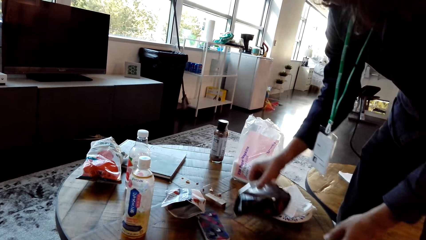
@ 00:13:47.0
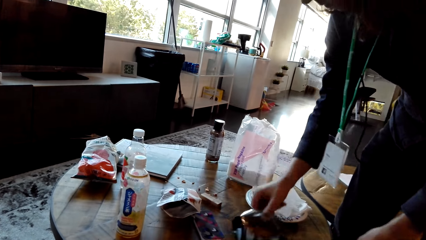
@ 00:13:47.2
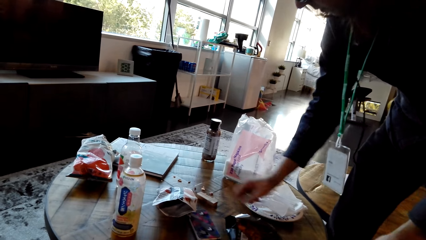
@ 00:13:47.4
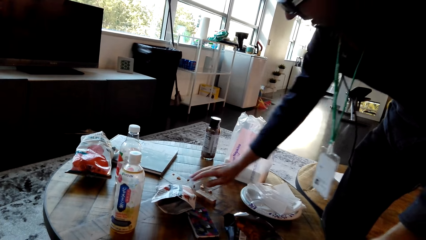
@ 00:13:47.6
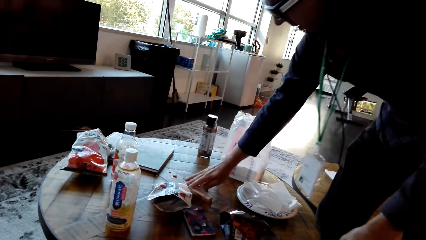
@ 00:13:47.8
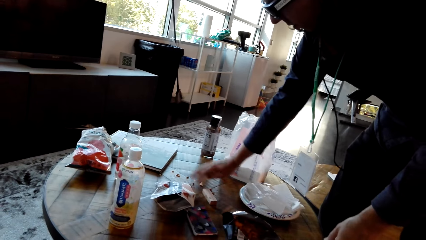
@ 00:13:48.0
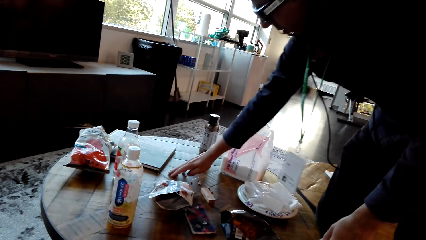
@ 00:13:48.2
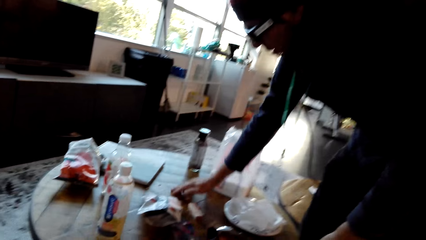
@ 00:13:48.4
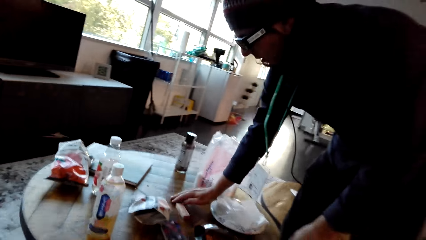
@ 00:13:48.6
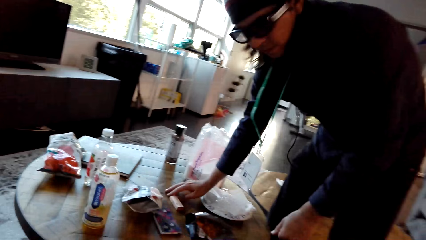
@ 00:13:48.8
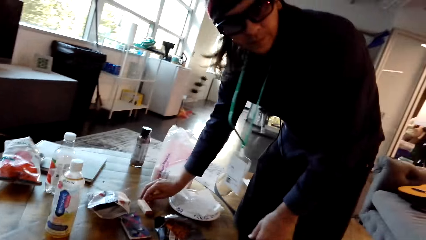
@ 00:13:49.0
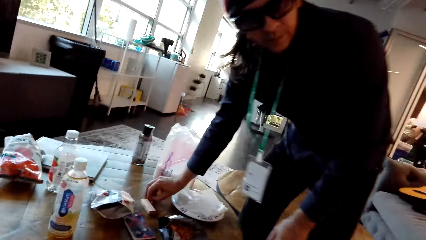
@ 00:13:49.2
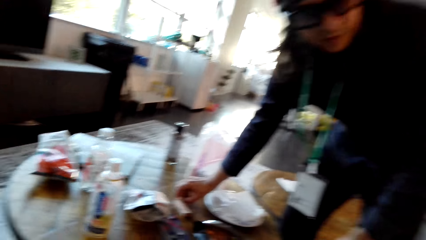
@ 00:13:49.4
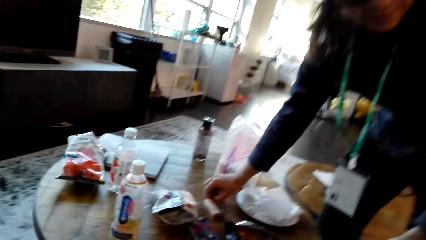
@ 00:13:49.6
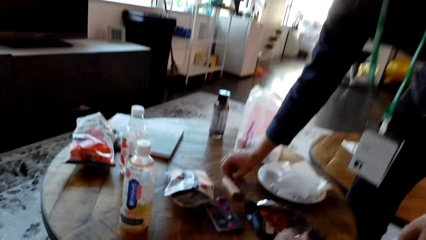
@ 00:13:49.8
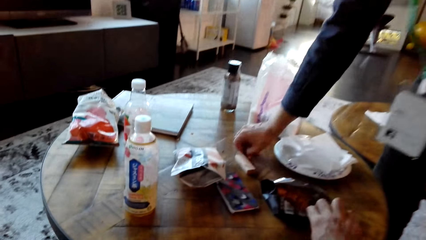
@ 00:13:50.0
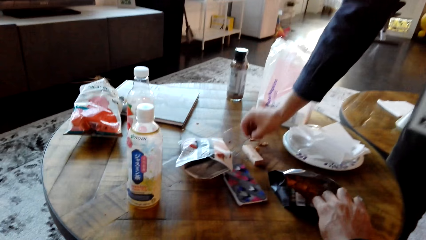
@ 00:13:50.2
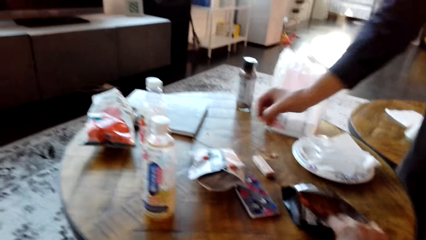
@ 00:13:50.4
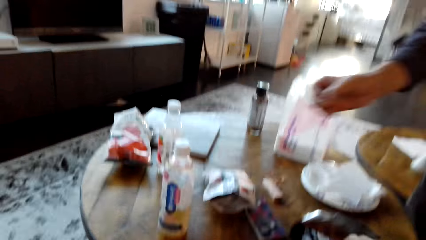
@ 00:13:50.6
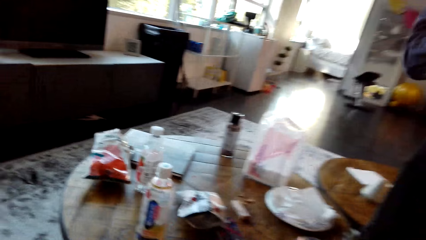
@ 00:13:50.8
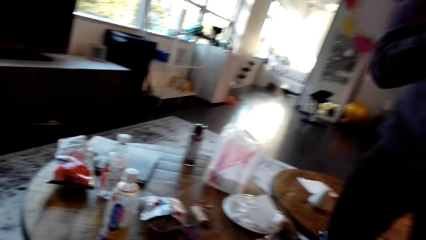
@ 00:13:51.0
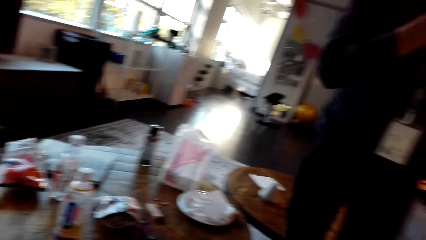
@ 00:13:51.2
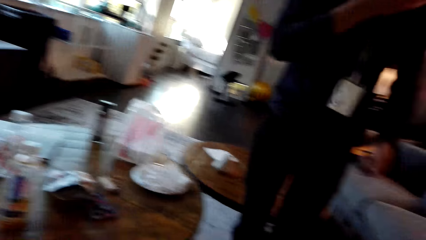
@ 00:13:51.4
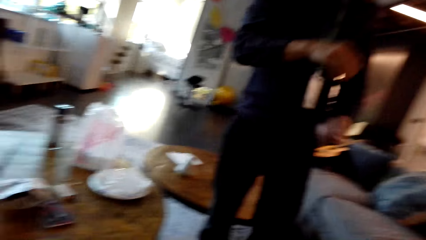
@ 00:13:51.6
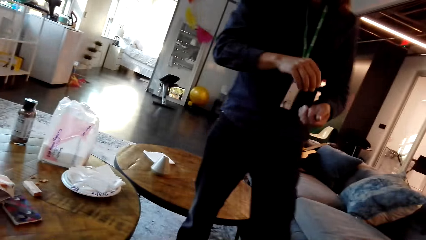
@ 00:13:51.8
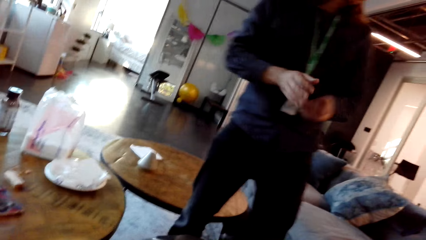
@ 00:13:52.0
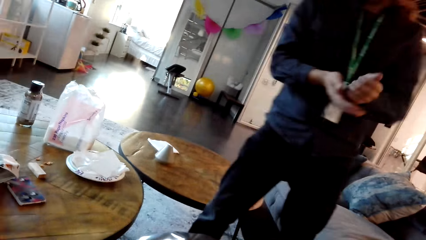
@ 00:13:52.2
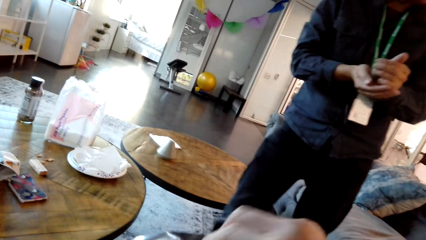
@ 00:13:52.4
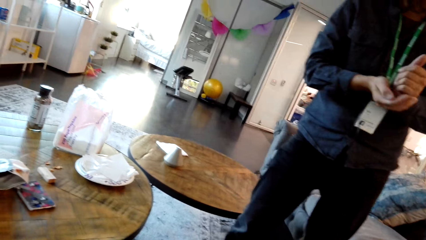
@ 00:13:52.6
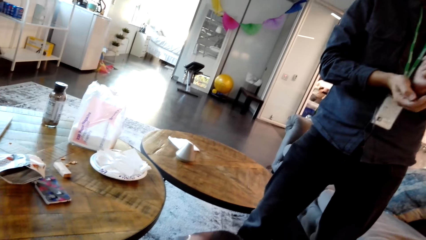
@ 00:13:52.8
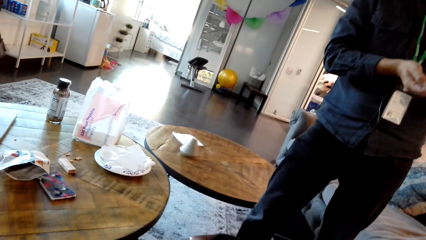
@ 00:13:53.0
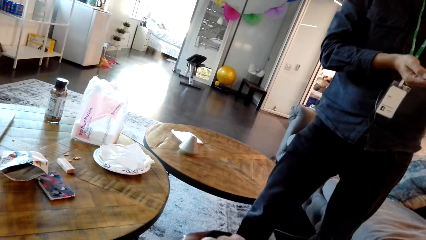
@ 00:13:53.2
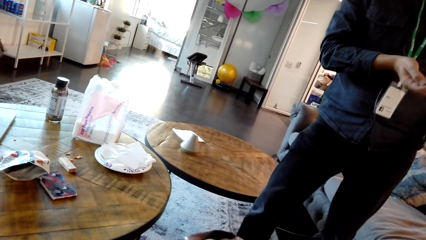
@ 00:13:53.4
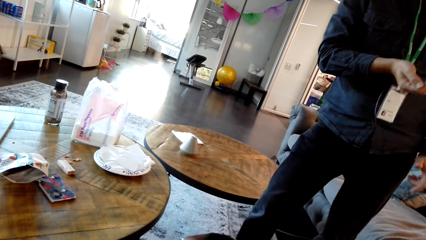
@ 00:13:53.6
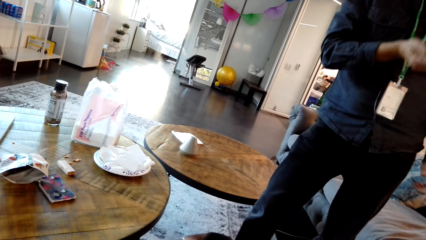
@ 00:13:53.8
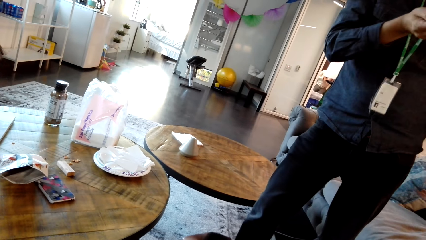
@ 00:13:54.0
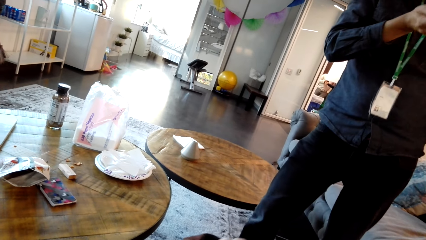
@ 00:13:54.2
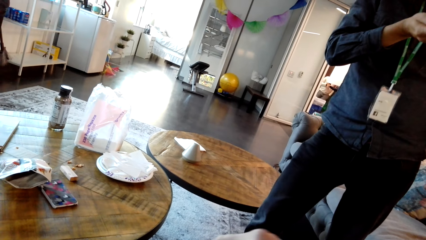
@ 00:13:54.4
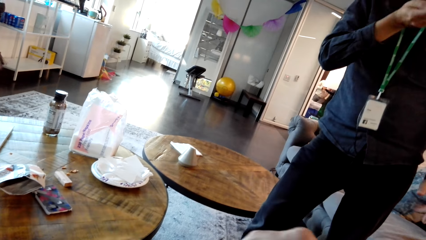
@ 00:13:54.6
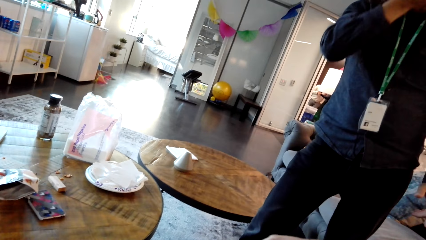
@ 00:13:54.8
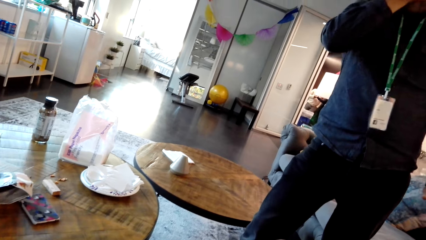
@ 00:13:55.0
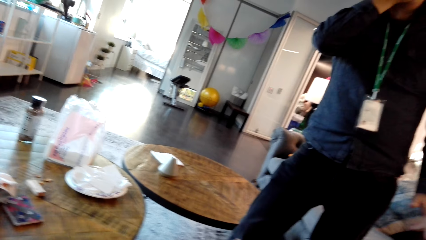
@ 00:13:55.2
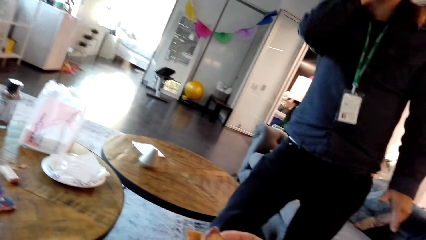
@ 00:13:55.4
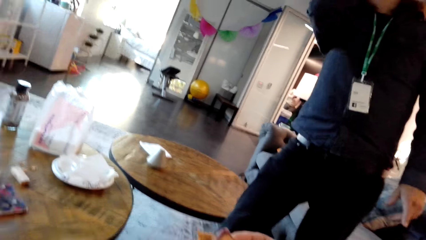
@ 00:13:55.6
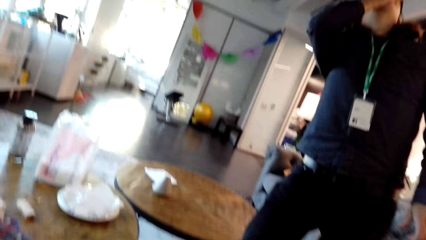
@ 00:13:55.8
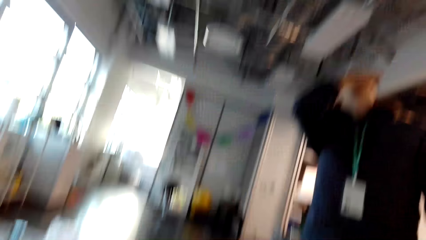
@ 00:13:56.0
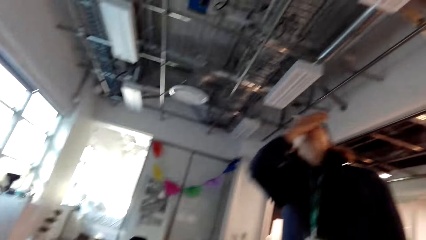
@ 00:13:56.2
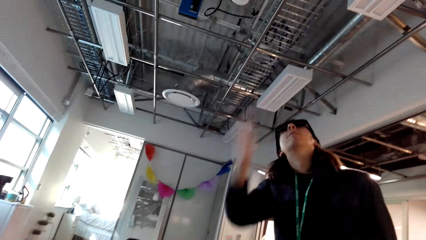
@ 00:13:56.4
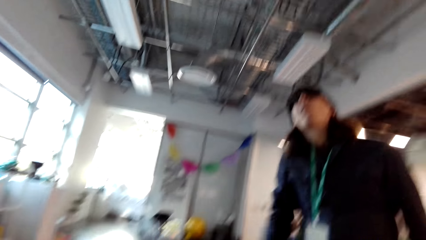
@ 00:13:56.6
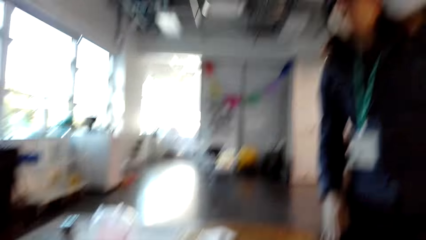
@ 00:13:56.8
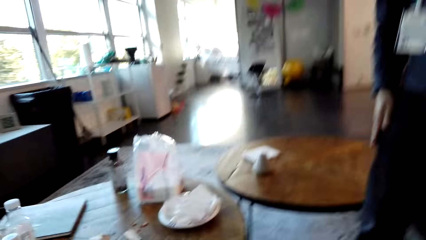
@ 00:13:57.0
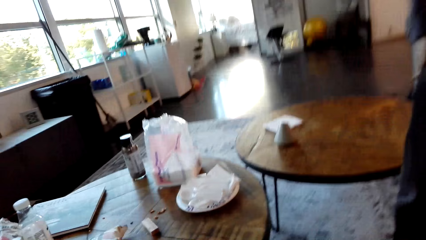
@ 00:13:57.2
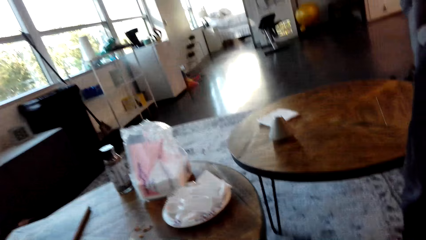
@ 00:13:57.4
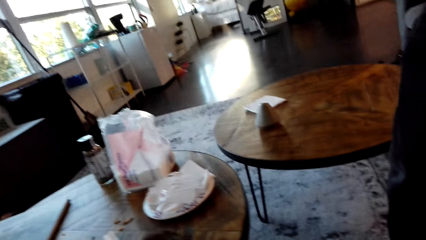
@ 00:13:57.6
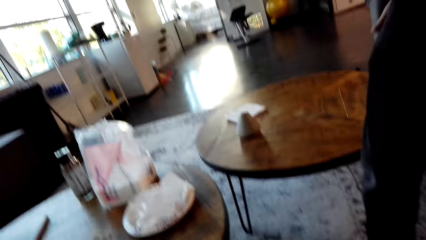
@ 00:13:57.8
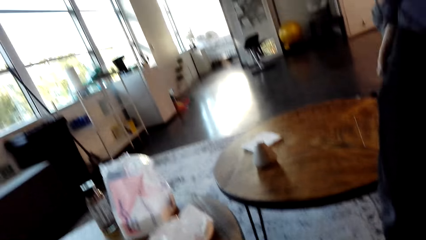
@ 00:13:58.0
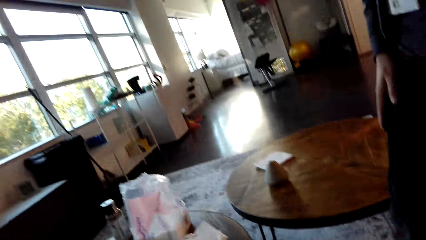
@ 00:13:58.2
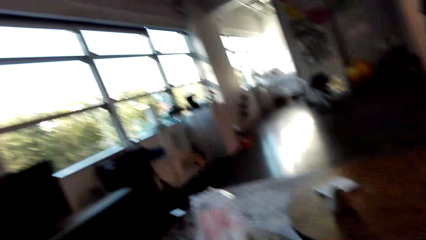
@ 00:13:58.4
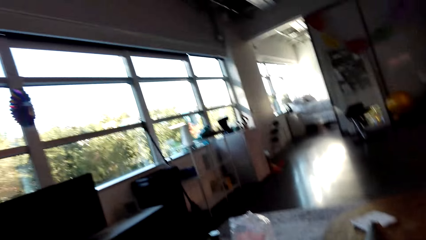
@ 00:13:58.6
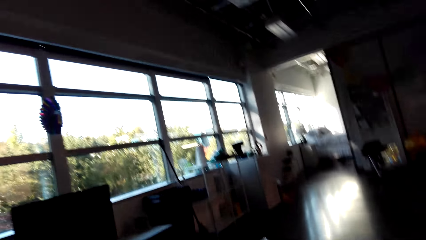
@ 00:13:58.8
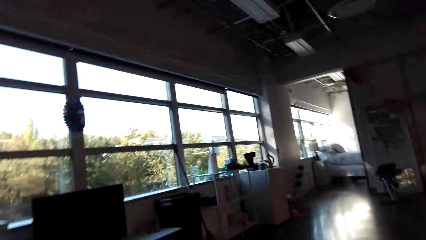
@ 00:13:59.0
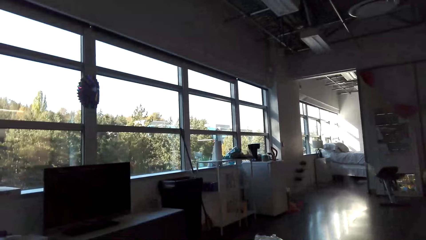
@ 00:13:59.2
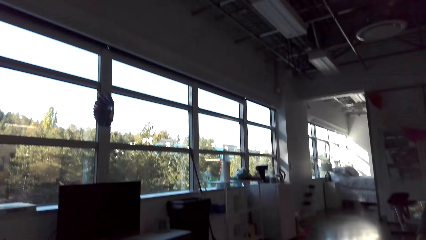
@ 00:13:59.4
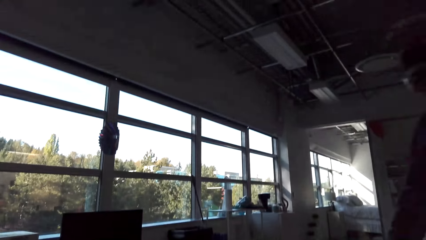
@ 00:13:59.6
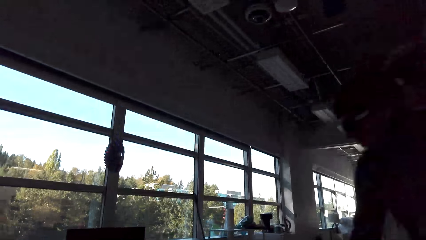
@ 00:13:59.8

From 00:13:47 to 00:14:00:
The camera wearer picks potato chips on a table. They talk to a man. The man eats snacks. The camera wearer stares at the man. They look around the apartment.

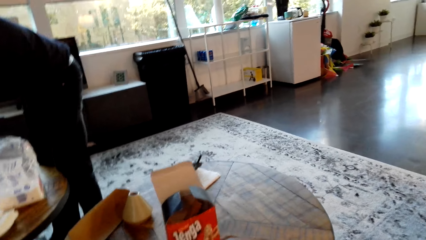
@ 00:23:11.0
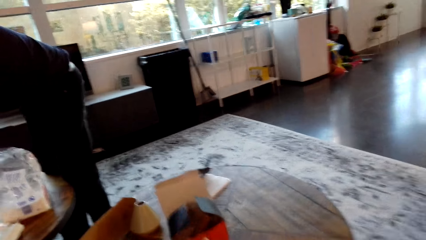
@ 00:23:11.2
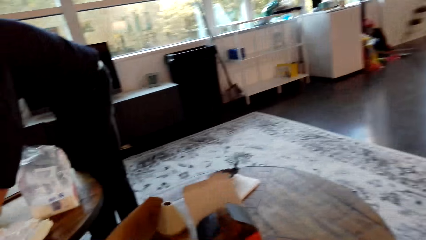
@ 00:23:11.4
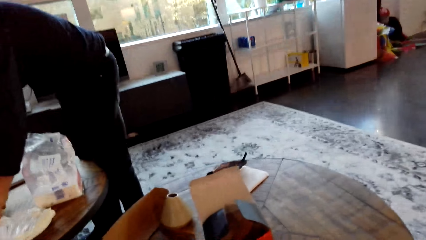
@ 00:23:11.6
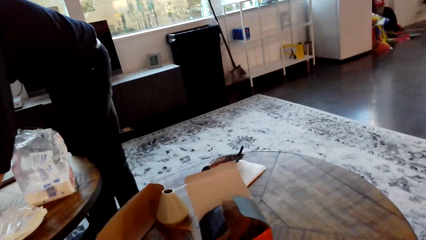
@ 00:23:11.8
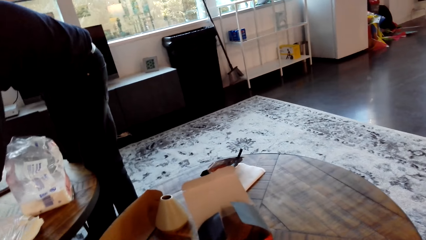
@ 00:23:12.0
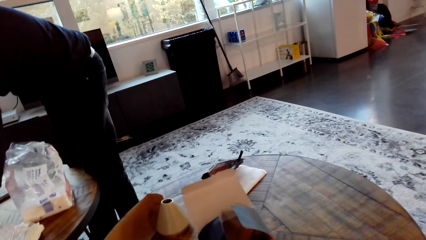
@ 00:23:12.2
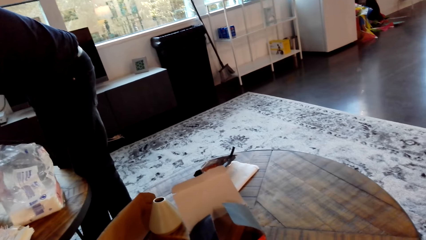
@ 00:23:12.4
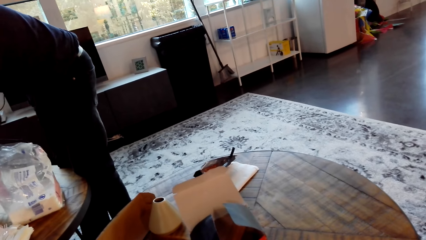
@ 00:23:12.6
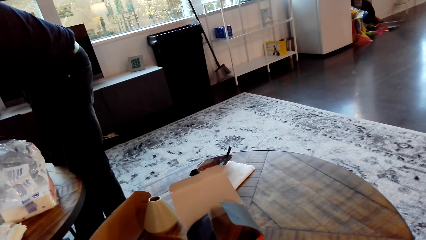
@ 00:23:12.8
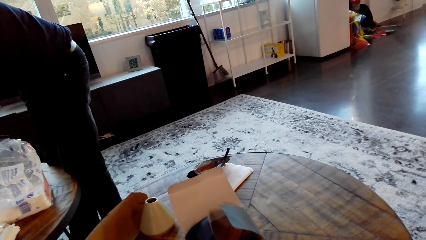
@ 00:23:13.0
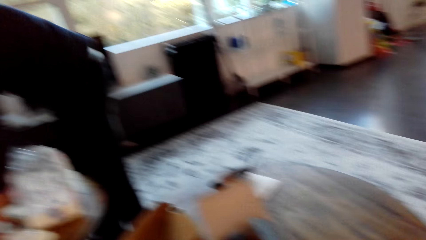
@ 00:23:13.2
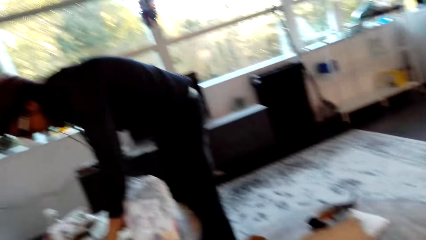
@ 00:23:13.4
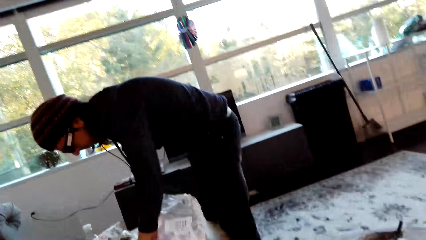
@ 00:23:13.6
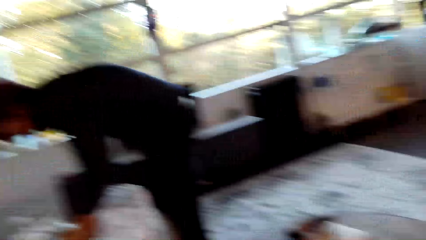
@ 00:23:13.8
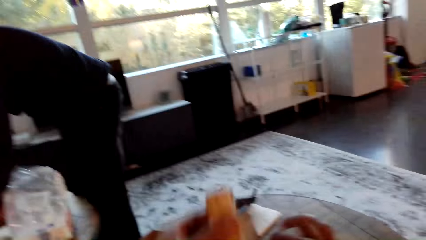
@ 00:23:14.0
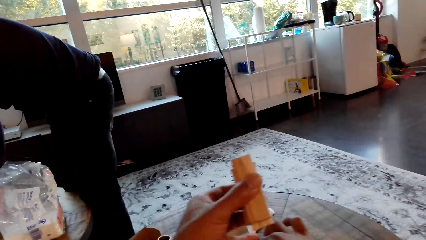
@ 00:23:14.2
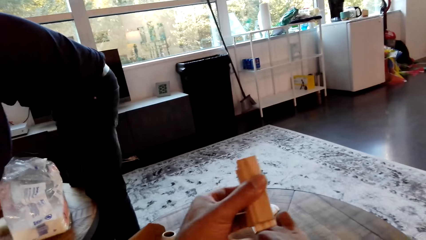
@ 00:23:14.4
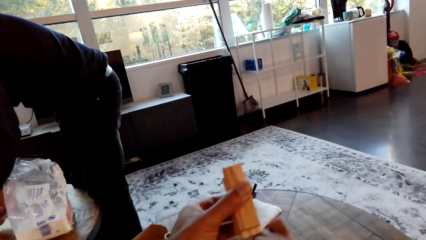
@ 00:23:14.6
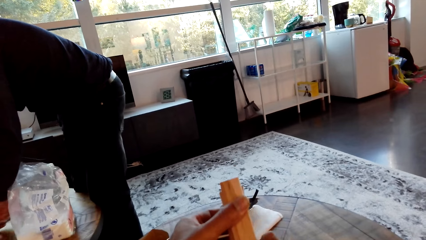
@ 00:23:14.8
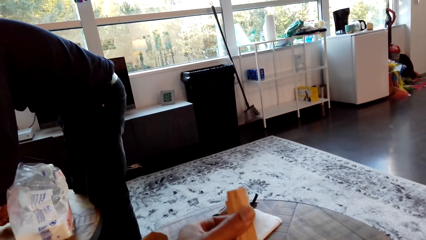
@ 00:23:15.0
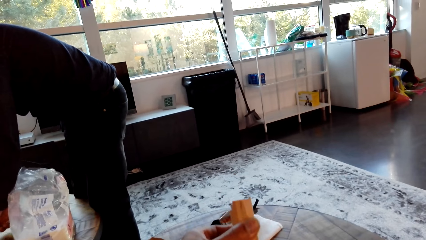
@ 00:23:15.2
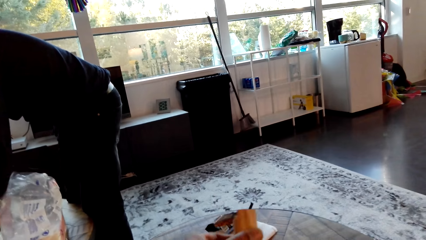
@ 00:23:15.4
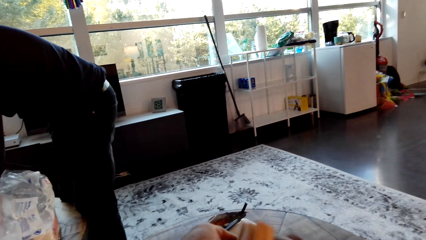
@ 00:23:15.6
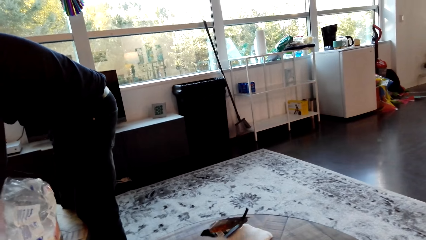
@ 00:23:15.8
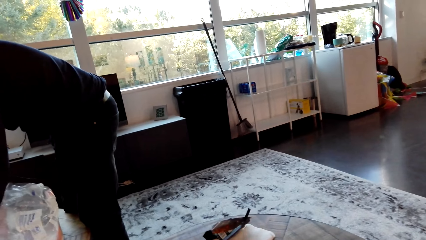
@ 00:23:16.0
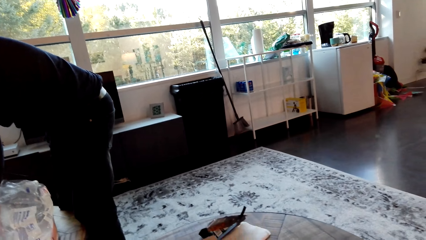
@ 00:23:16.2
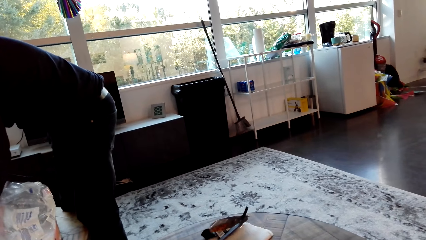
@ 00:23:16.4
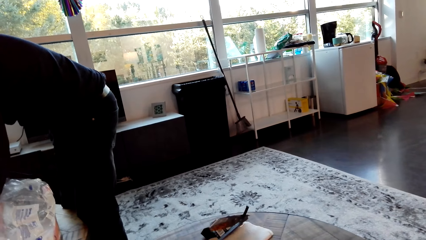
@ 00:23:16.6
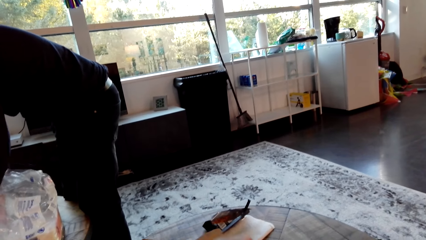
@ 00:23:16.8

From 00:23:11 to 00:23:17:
The camera wearer stares at the carton. They stare at a man. They put blocks in the carton.
